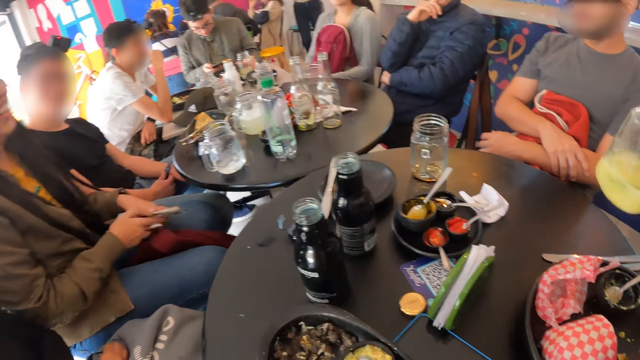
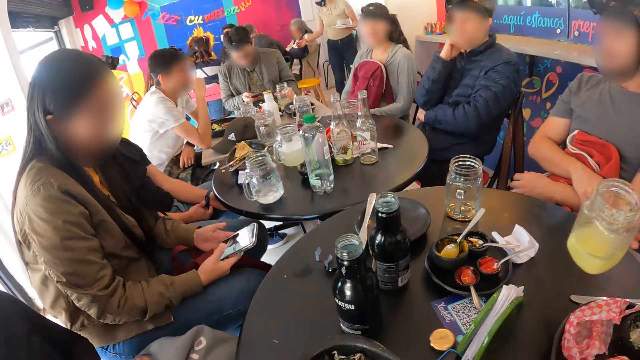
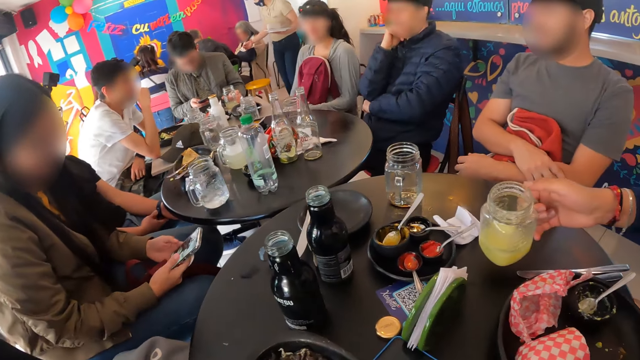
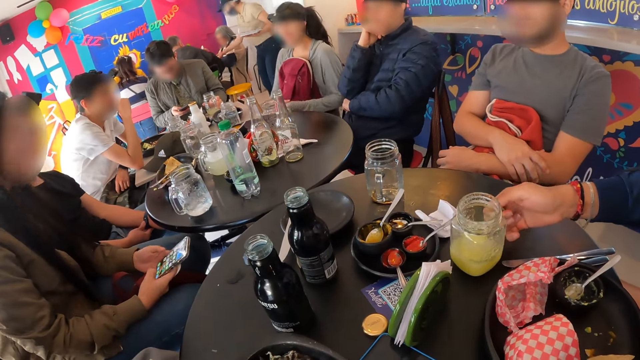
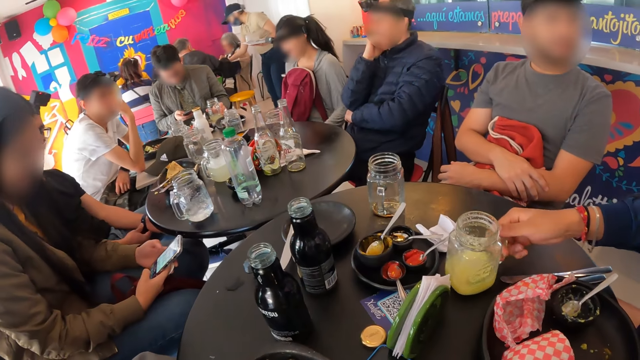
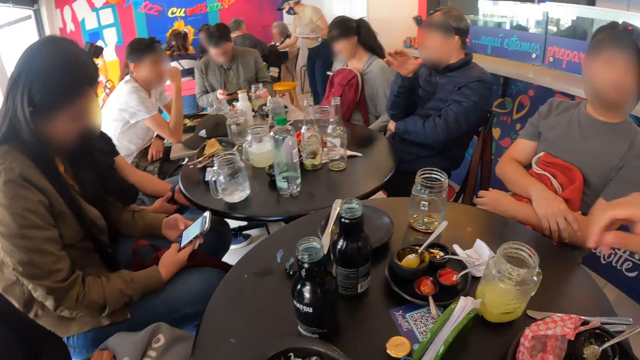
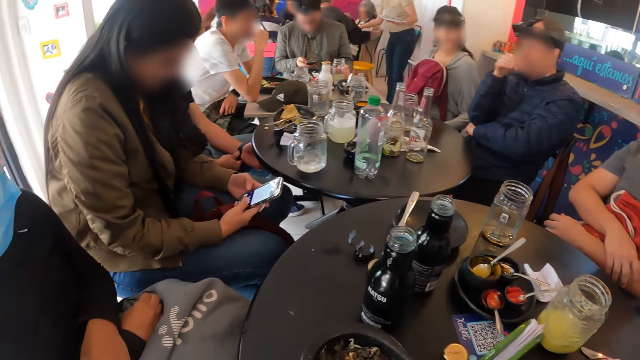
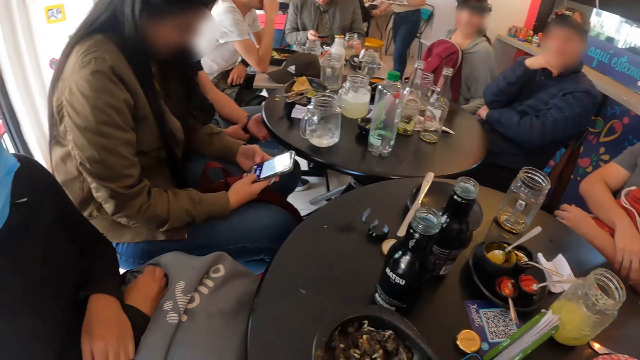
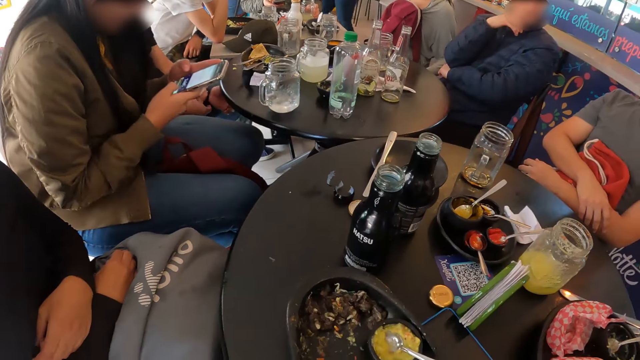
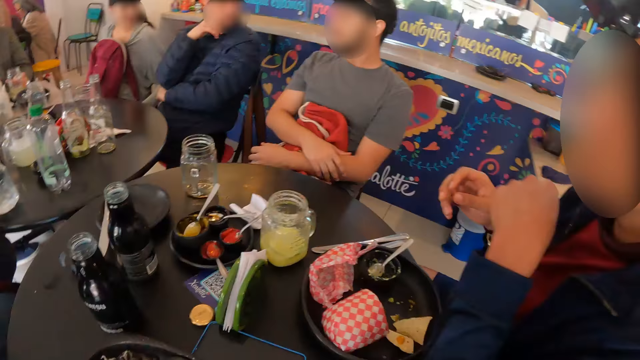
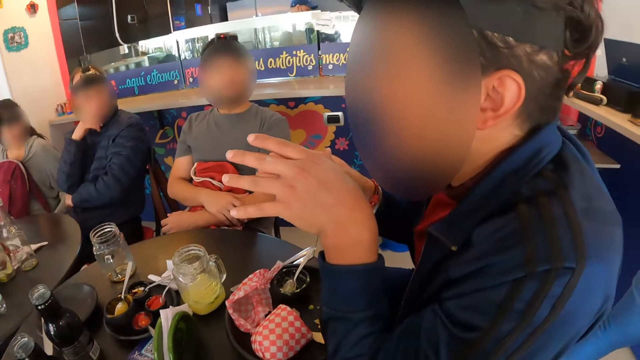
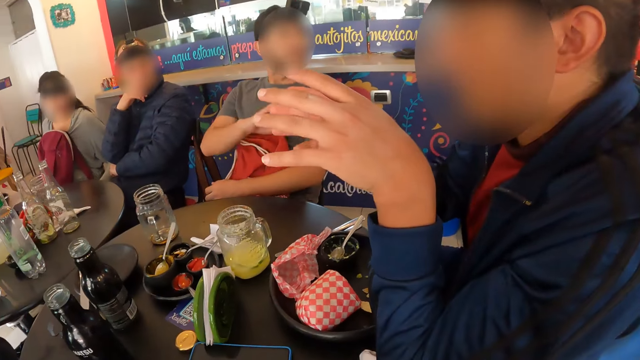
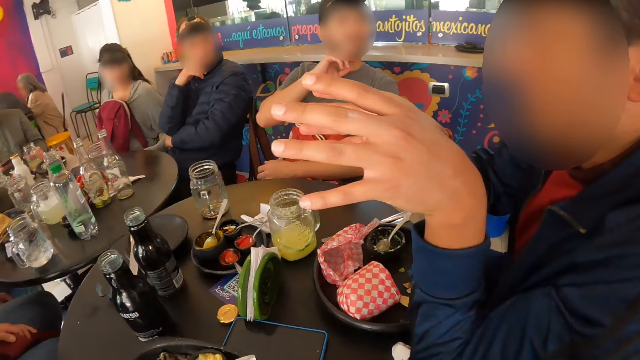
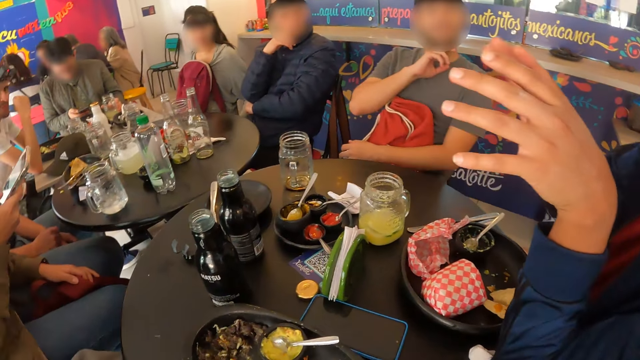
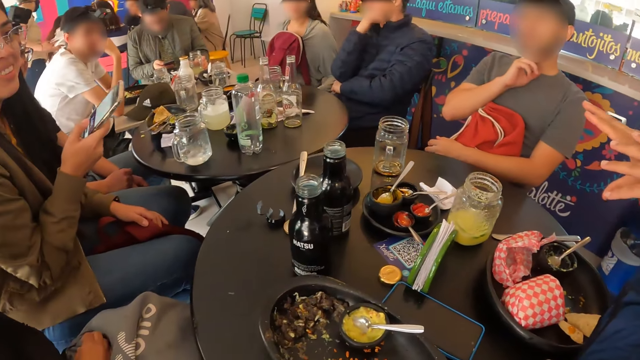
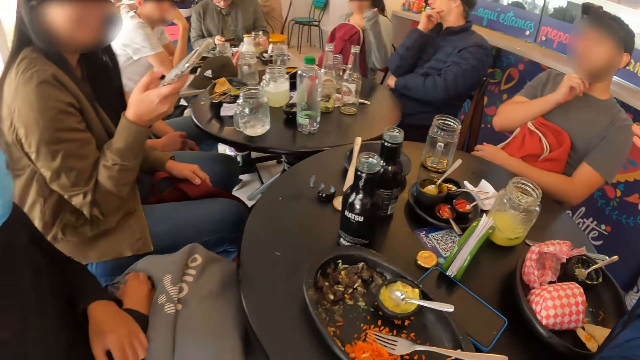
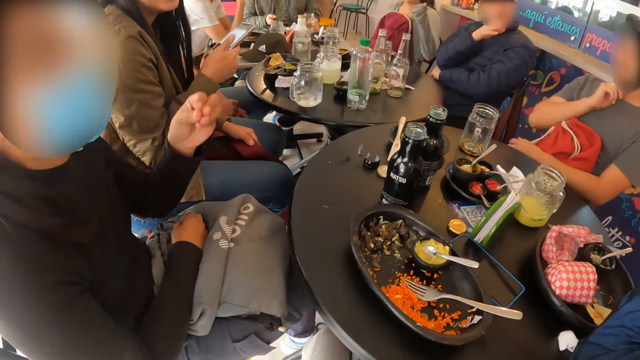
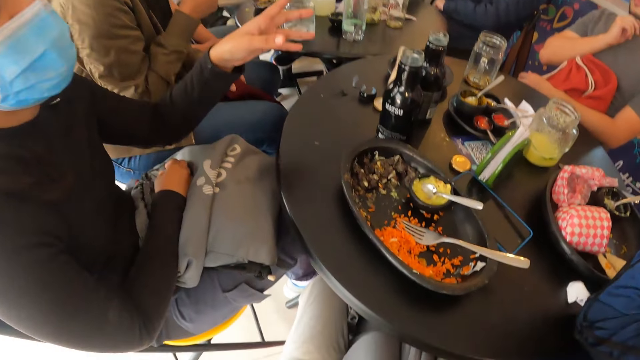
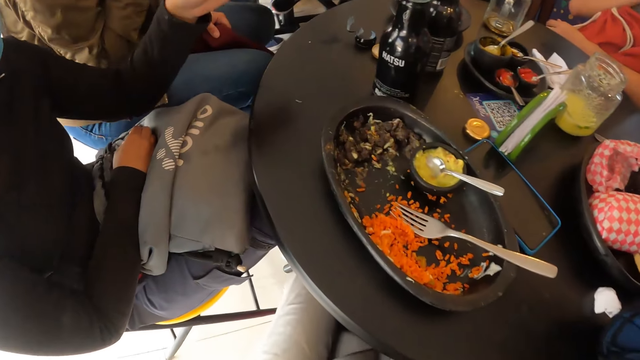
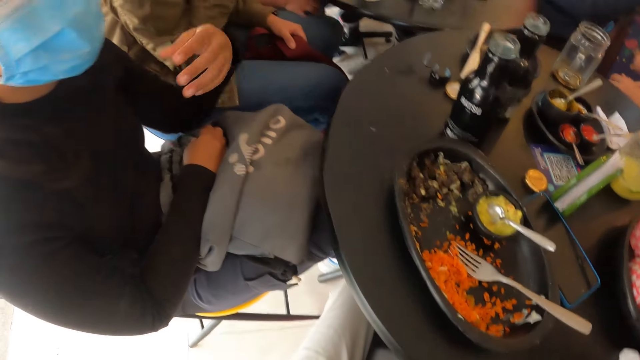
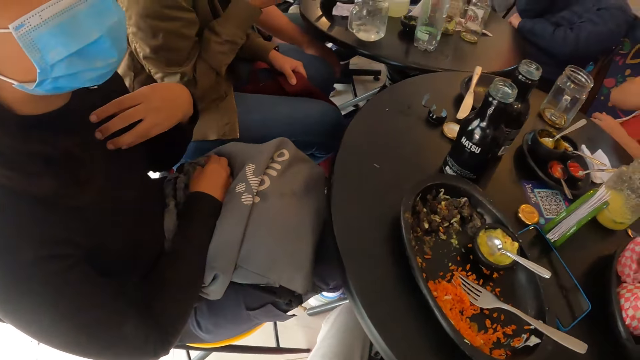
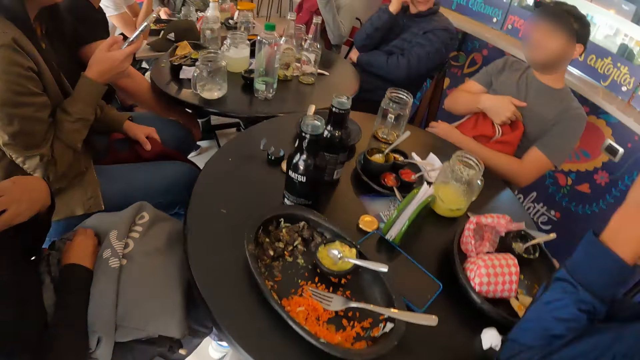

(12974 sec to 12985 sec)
The man drops the cup on the table with his right hand. Another man places the glass cup in his right hand on the table. A lady scrolls the phone. The camera wearer looks around the room. A man gestures out his hand. The other man converses with the woman. Another man gestures out his hand.

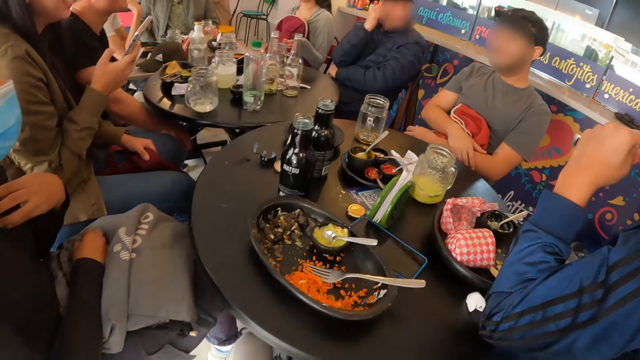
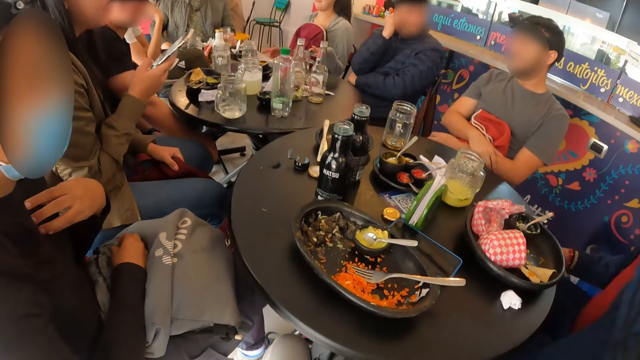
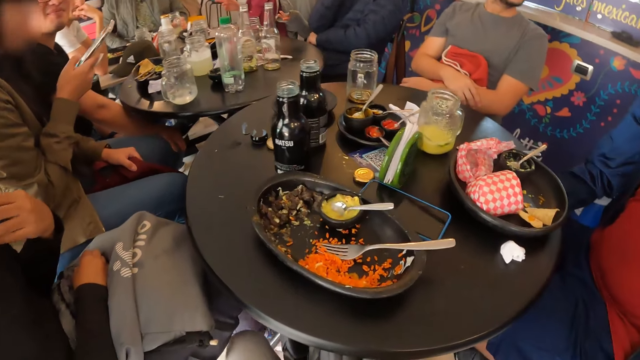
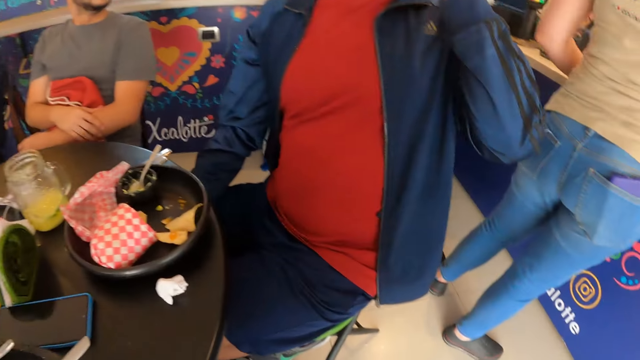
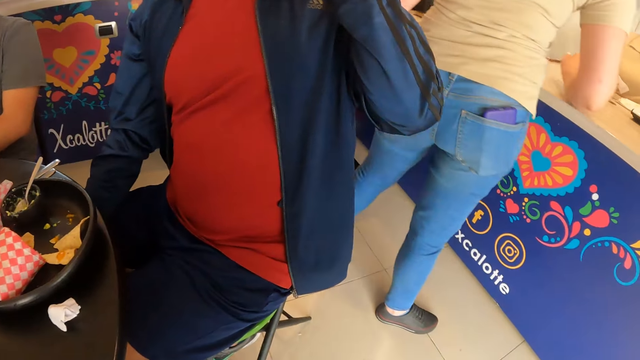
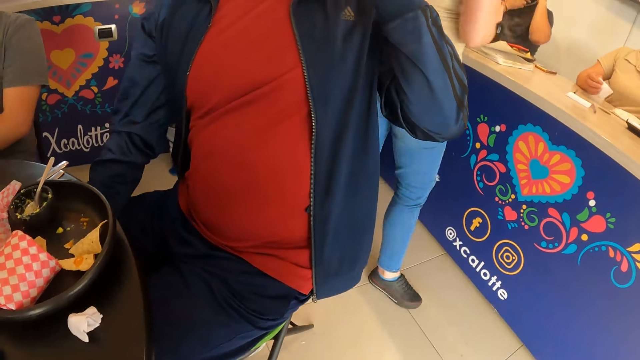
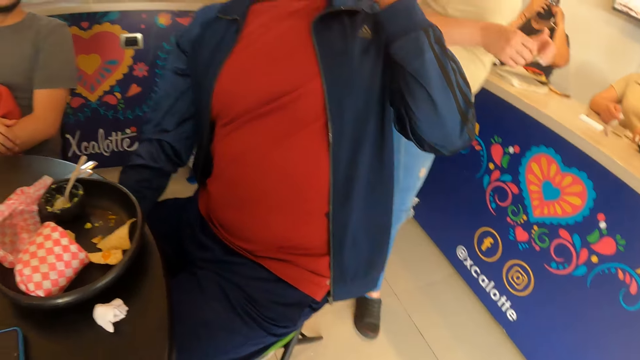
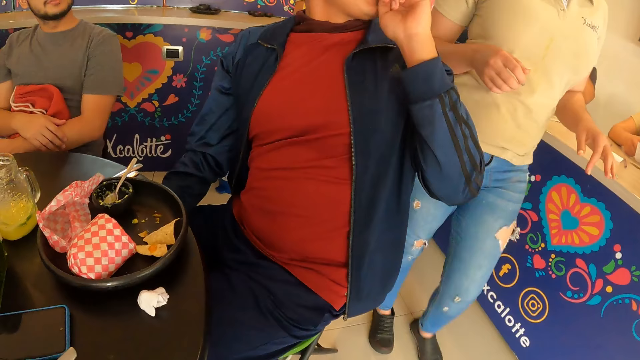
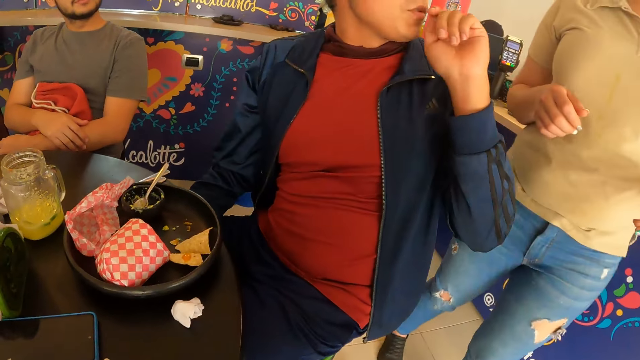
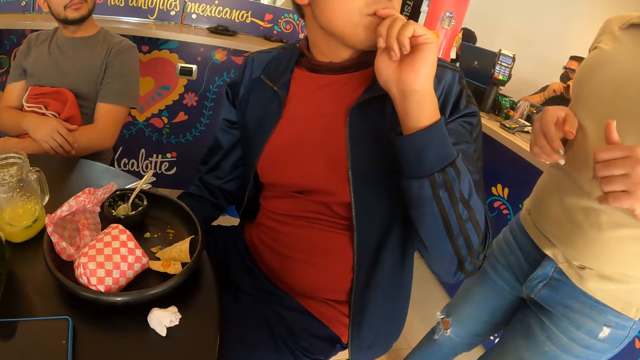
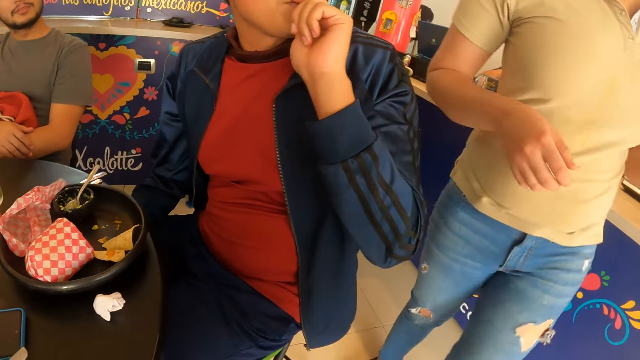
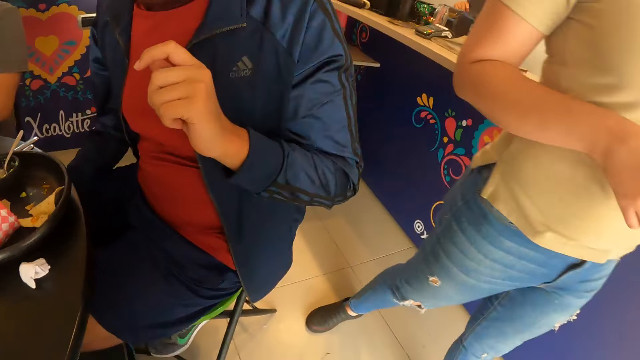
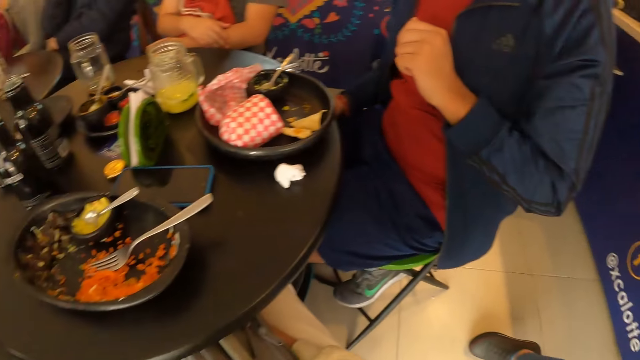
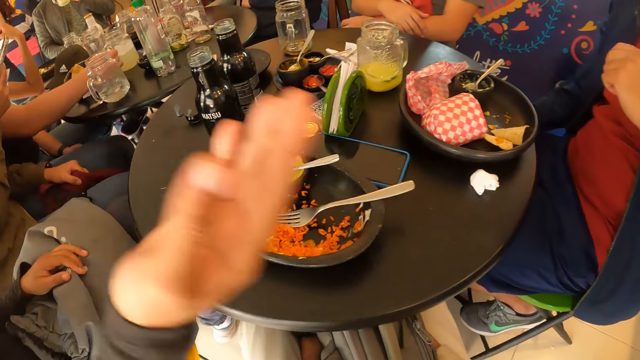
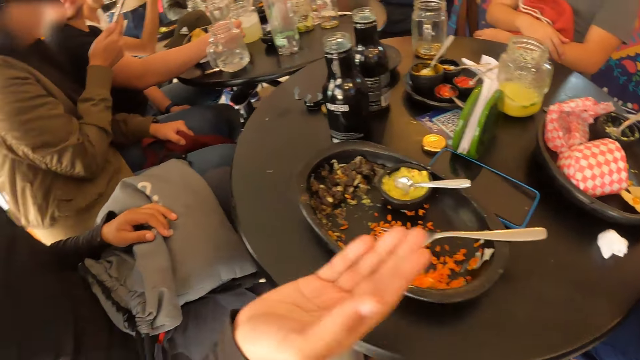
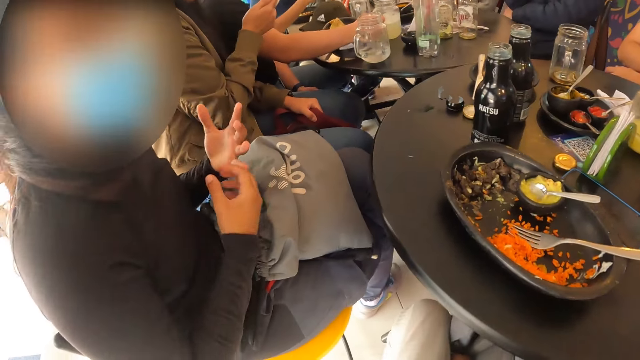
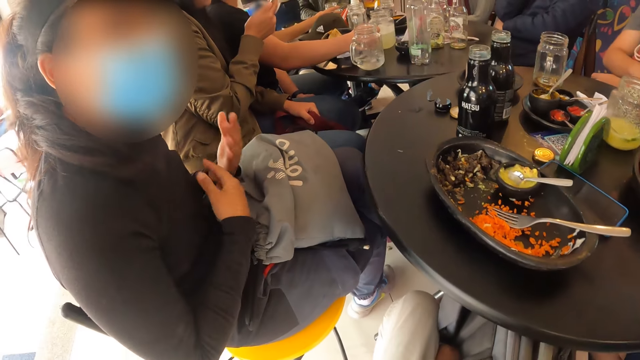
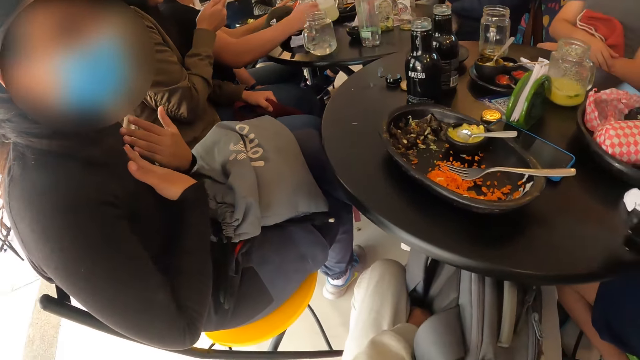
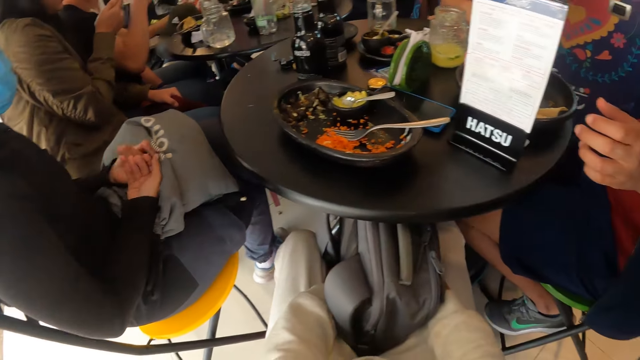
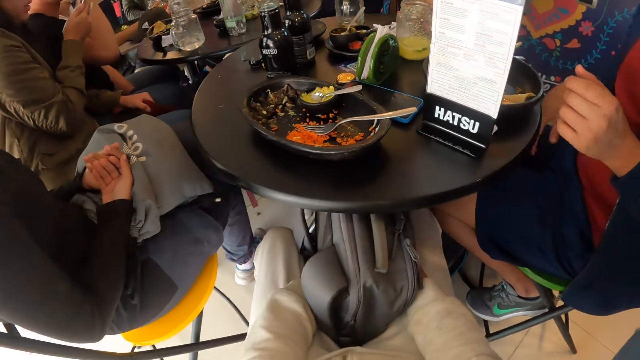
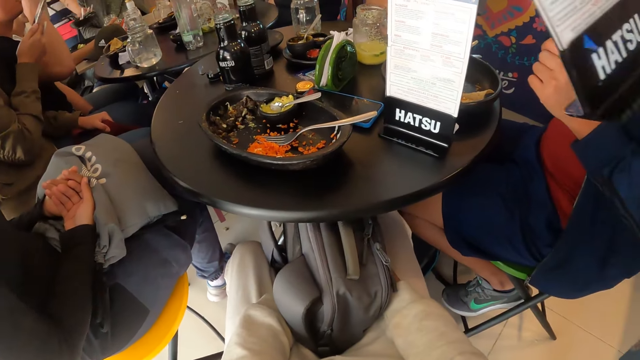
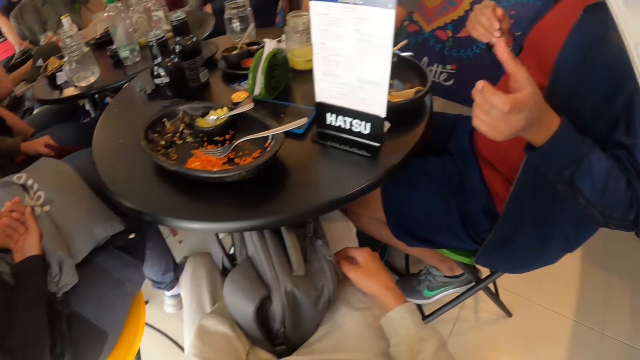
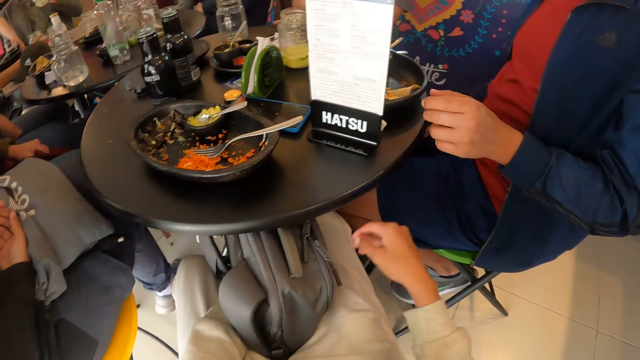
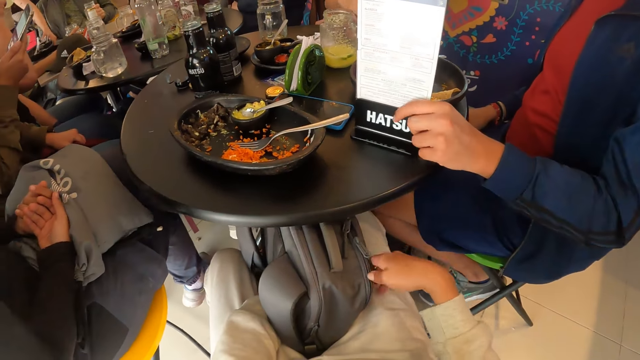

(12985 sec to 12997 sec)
The camera wearer looks around the room. They look around the room again. The man converses with a waiter. A man looks at a lady. The camera wearer looks around the room. Another man gestures out his hand.
